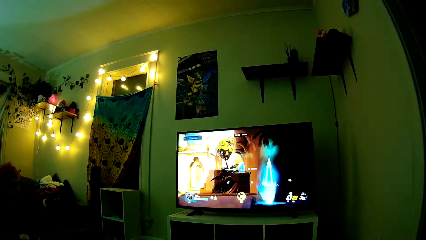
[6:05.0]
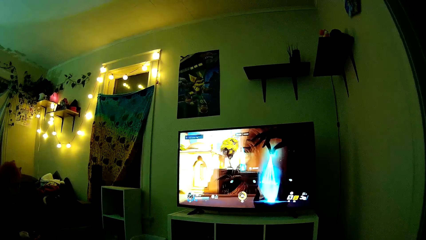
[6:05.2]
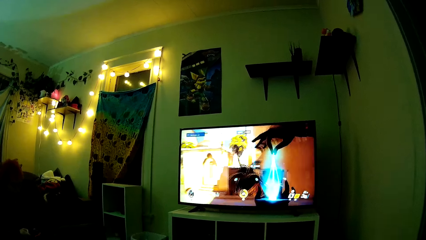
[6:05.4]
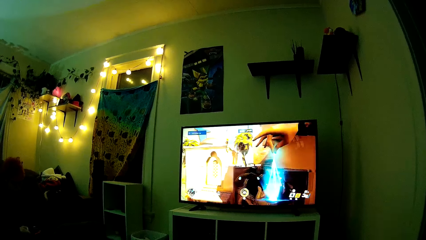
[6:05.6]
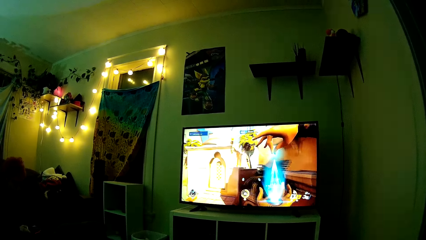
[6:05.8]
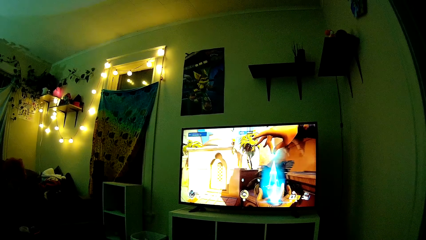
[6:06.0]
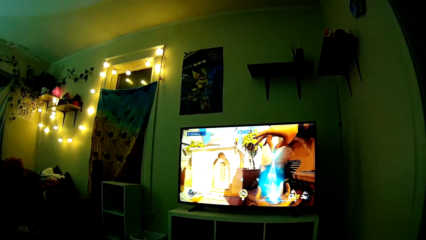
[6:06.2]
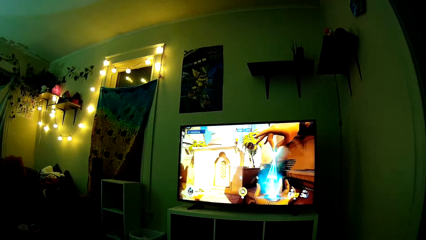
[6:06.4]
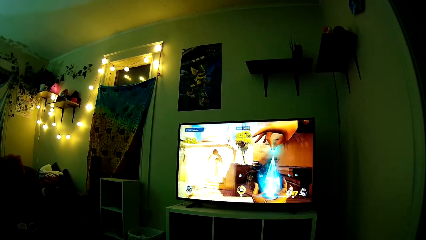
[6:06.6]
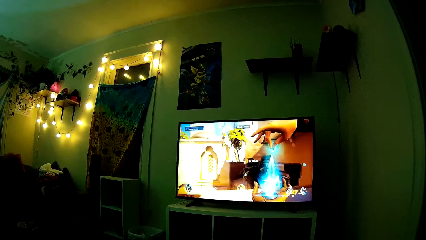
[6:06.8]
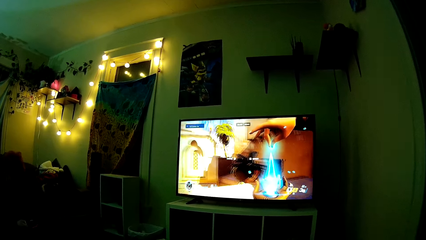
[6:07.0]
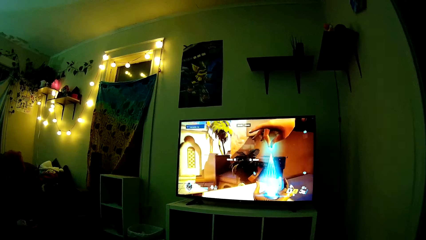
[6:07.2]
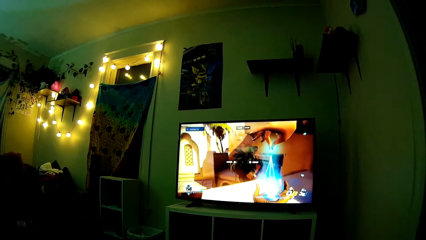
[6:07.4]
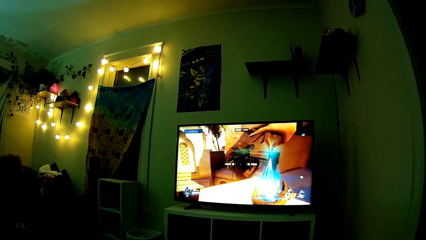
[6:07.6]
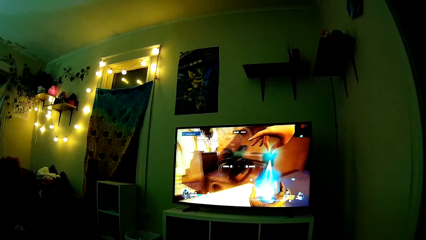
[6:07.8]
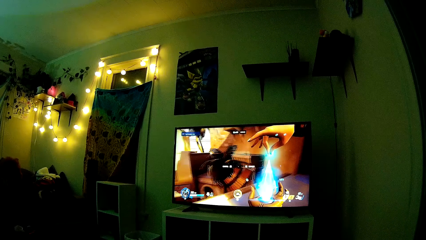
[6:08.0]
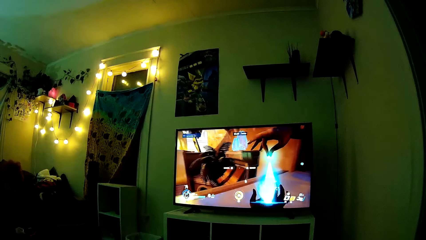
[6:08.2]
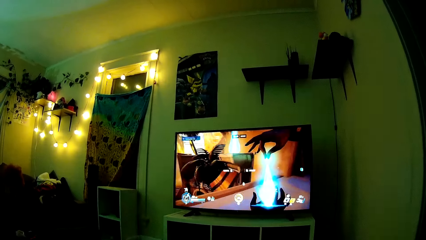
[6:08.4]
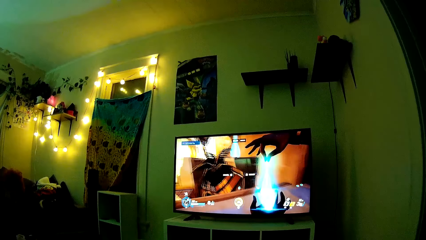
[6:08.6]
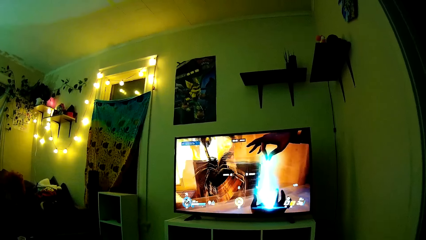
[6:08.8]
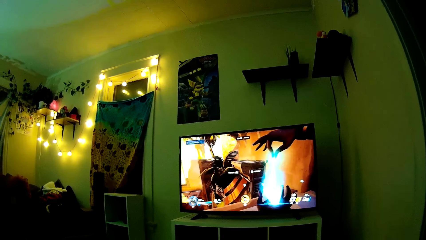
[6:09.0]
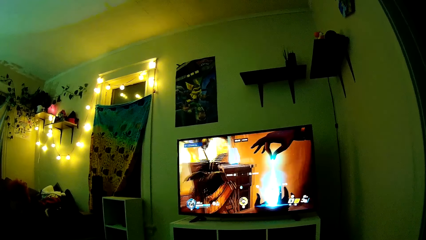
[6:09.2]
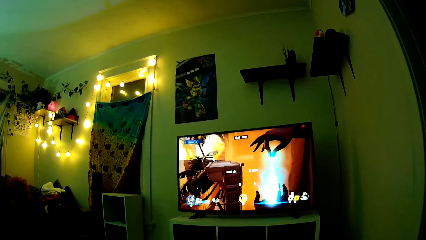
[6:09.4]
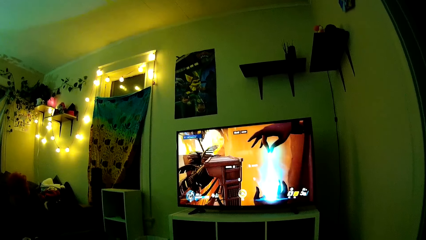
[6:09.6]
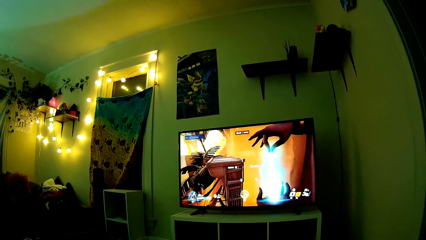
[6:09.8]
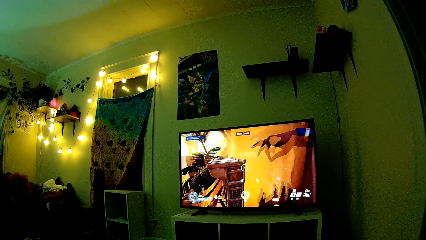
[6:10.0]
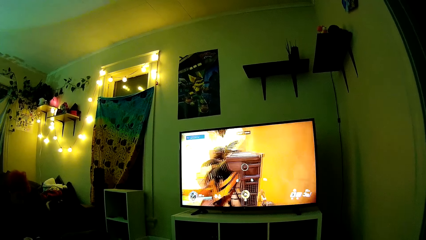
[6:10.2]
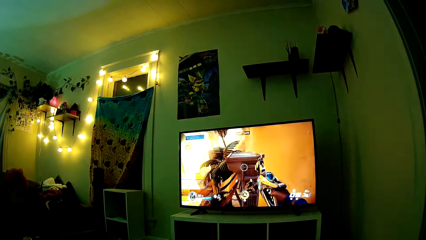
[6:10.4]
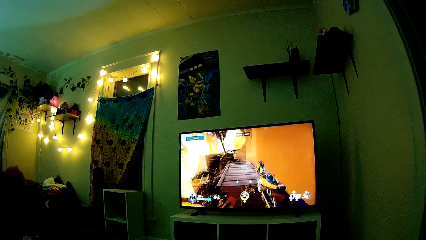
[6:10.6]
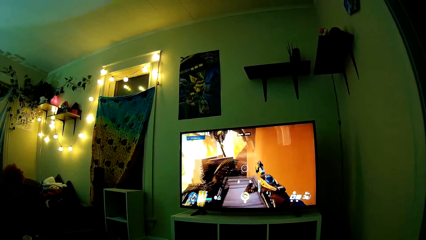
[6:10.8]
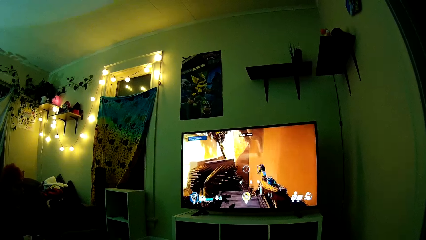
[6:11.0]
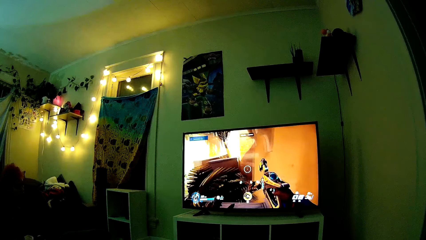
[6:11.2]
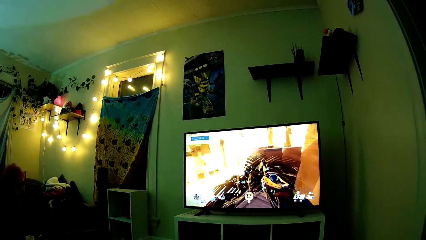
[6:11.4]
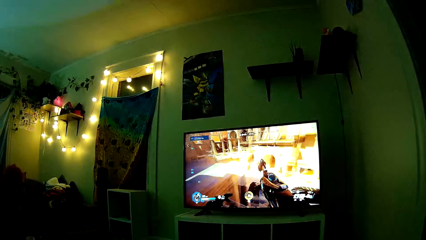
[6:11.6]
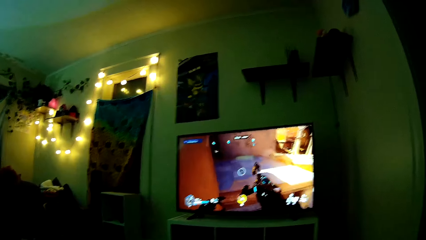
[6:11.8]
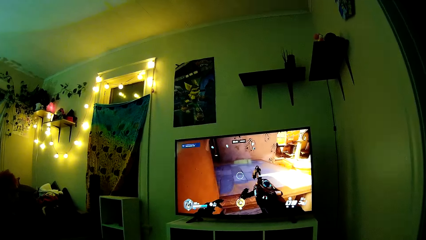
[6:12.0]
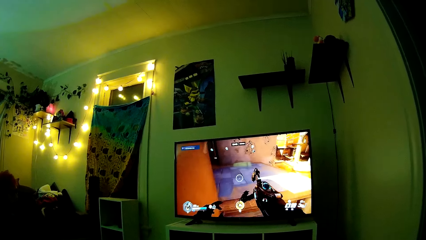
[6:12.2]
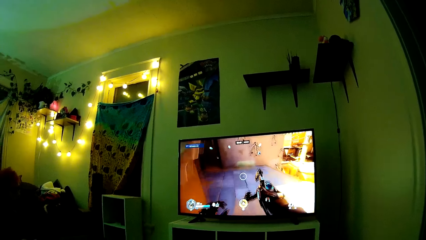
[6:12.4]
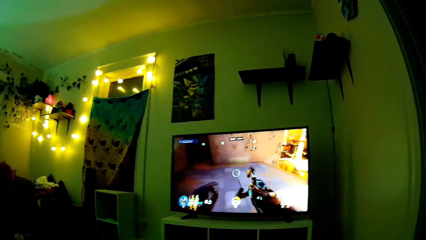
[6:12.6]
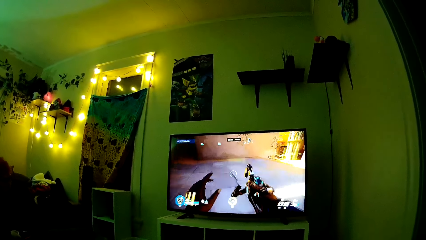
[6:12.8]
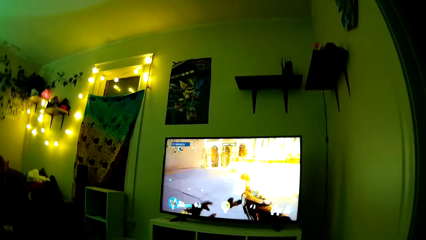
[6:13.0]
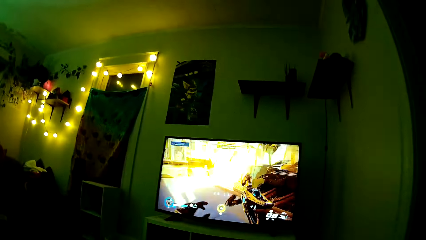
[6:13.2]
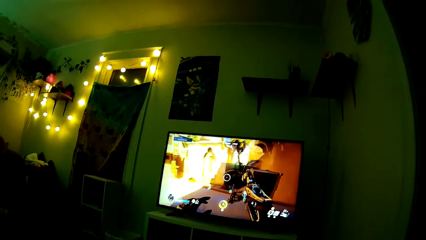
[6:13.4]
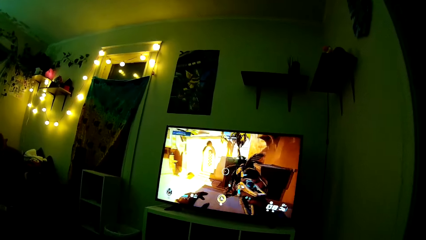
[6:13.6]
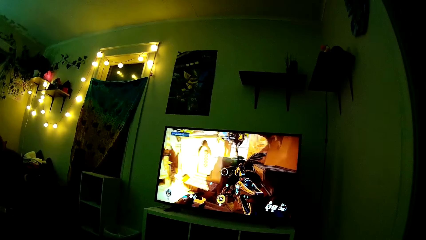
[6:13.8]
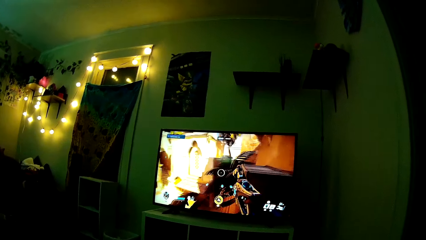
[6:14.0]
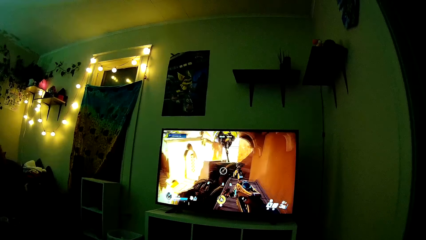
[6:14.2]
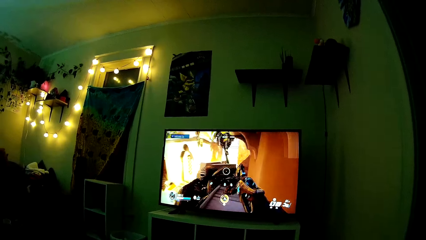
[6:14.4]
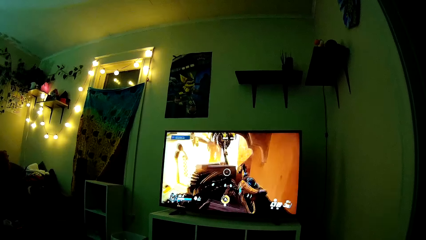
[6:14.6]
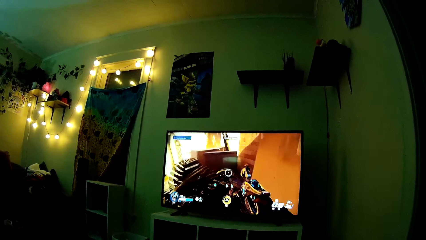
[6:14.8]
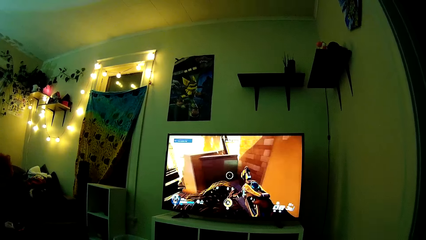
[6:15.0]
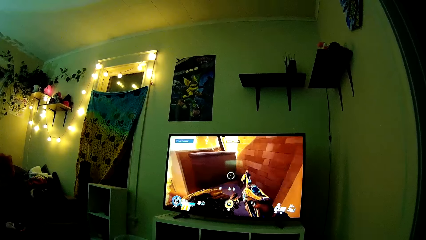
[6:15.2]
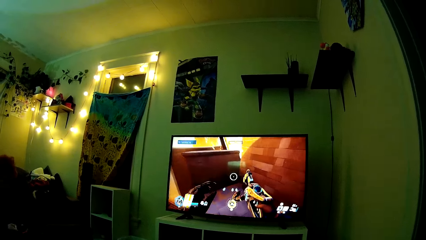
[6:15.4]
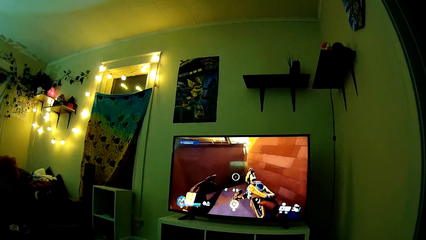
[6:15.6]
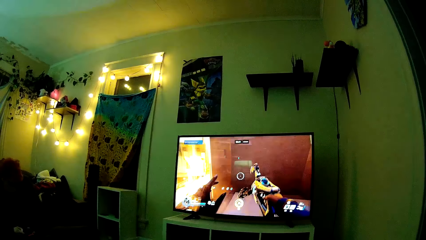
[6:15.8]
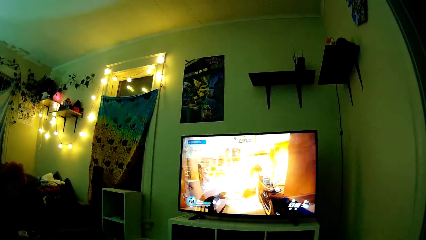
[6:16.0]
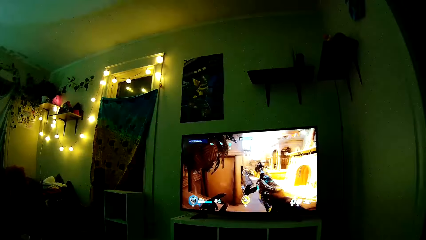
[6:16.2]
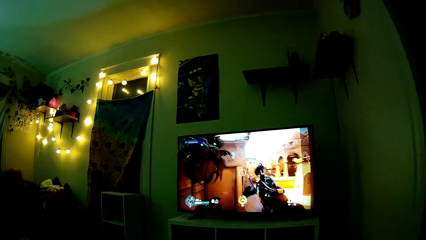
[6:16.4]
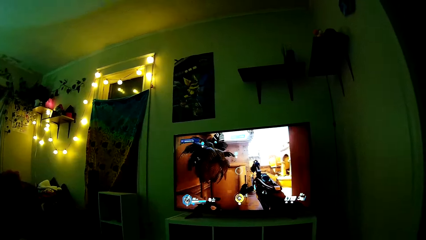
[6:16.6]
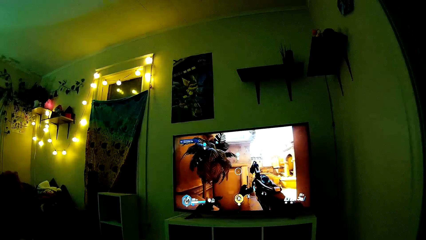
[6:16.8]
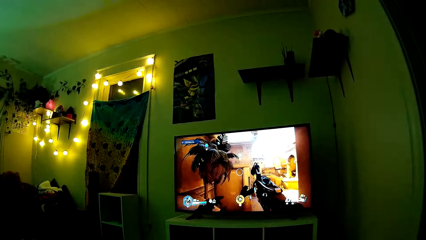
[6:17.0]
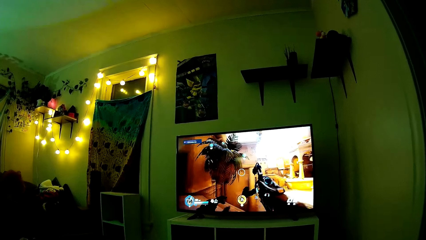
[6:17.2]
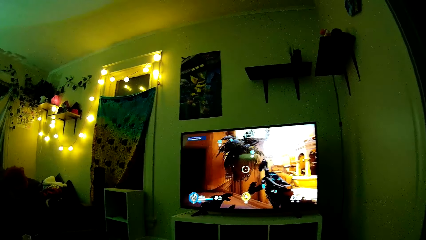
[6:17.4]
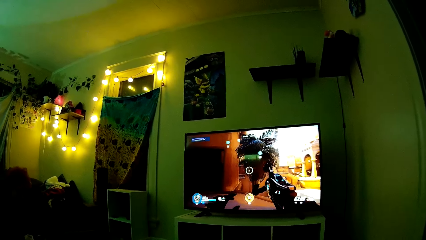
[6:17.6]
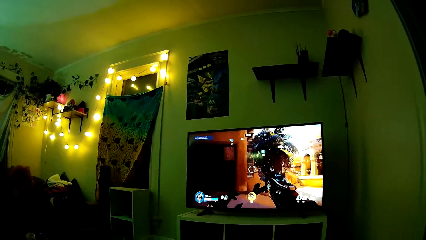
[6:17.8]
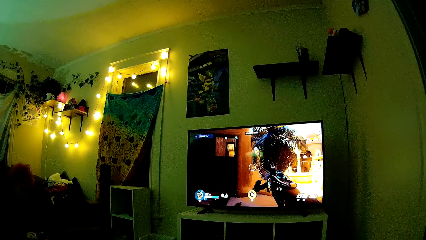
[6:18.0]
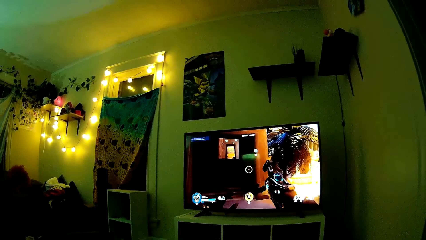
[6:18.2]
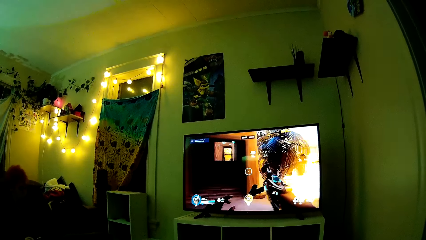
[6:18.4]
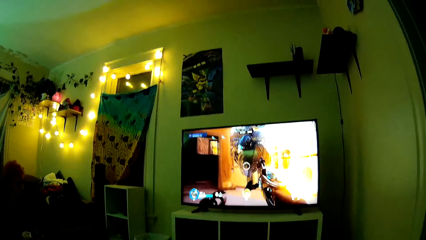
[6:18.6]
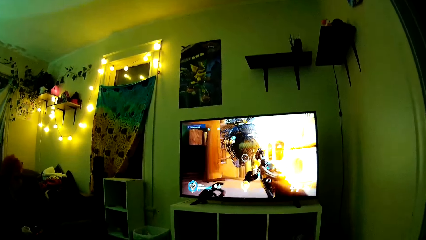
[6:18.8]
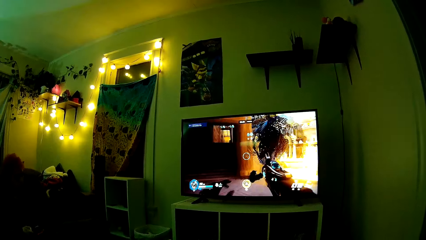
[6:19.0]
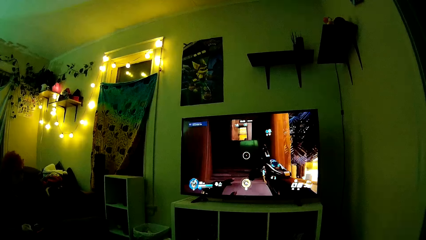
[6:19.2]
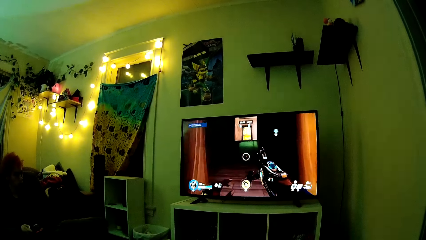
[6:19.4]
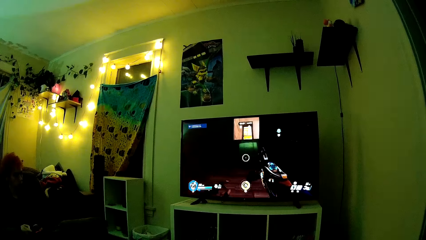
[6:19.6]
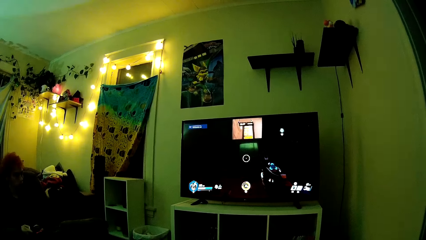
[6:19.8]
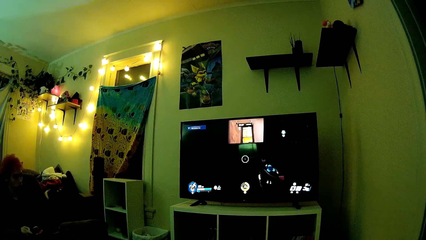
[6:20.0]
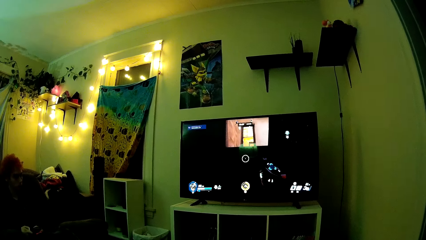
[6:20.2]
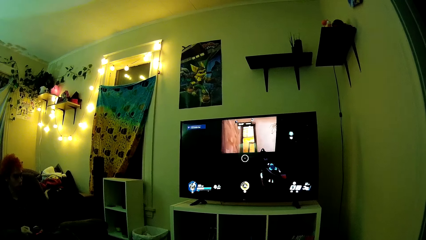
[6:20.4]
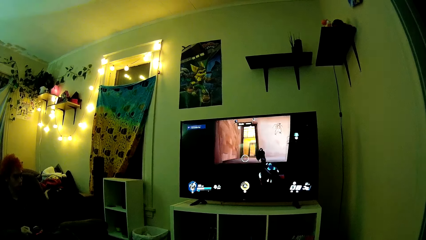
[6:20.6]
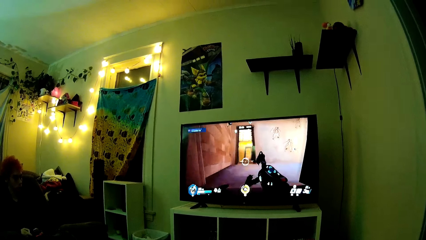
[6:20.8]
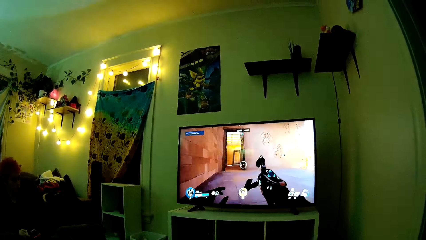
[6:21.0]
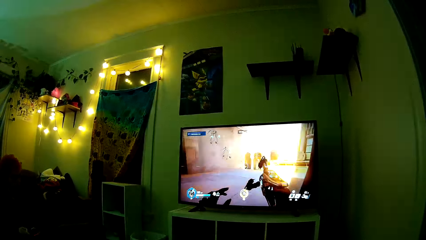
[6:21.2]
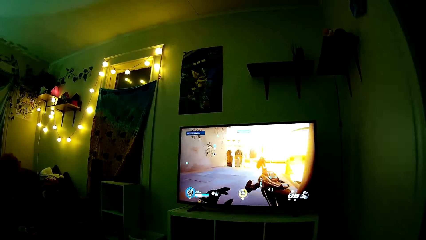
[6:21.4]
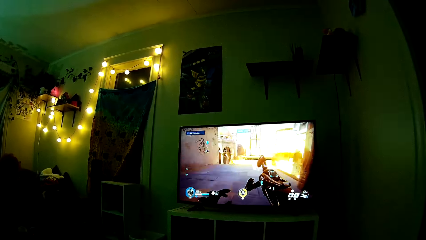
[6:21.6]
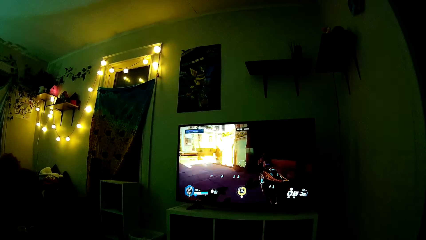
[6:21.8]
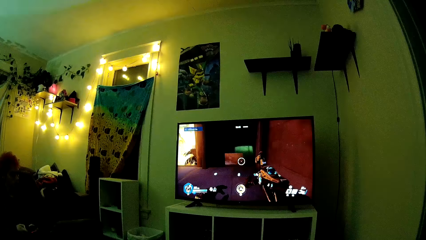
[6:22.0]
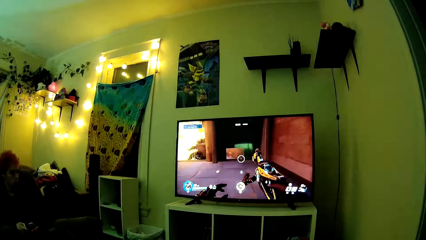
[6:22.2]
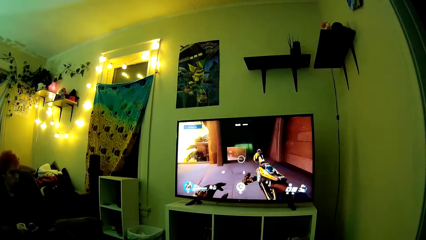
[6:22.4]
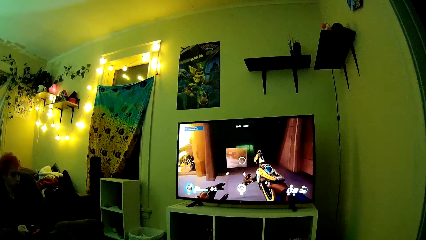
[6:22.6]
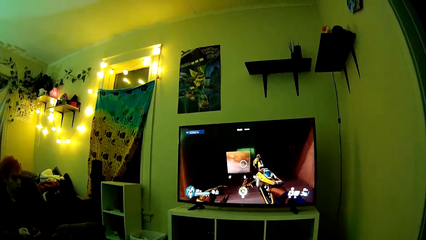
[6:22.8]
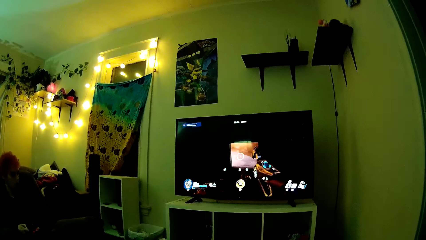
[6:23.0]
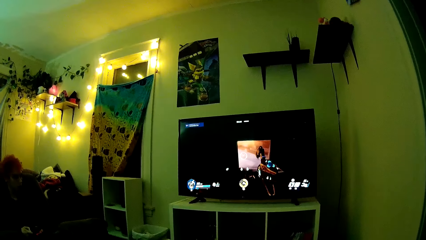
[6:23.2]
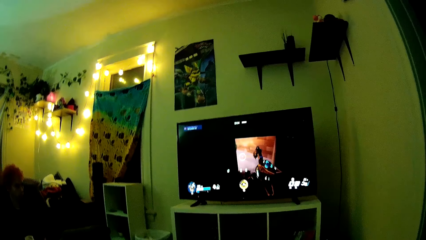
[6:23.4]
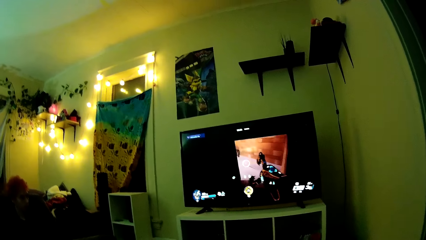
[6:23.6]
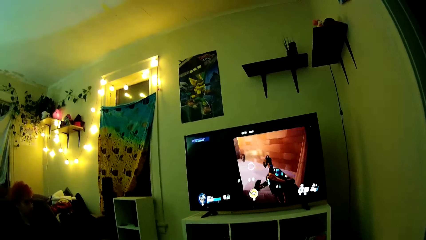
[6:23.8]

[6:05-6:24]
The camera wearer talks to a man.
